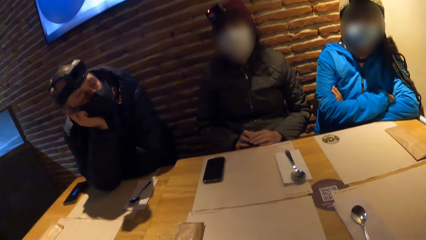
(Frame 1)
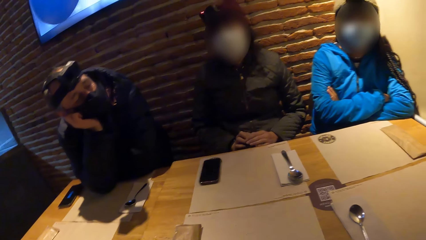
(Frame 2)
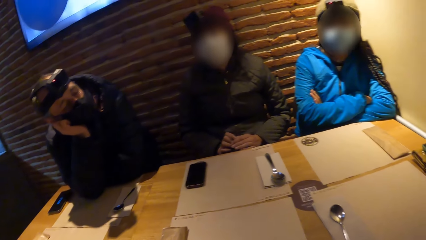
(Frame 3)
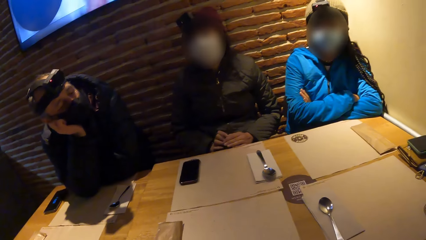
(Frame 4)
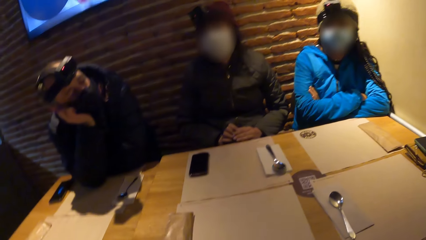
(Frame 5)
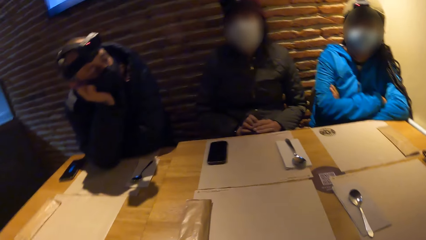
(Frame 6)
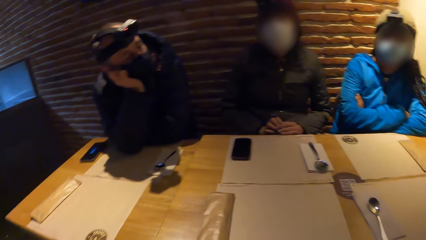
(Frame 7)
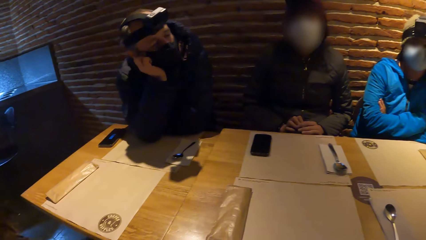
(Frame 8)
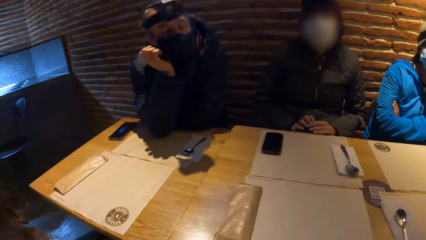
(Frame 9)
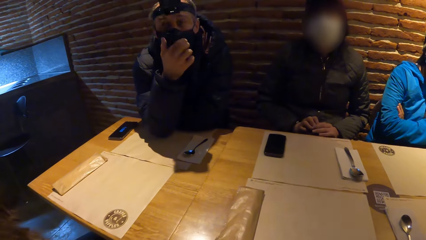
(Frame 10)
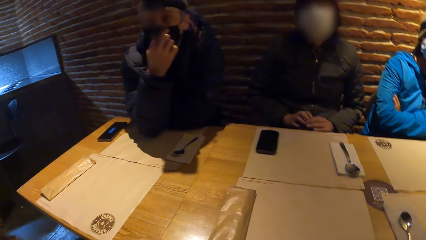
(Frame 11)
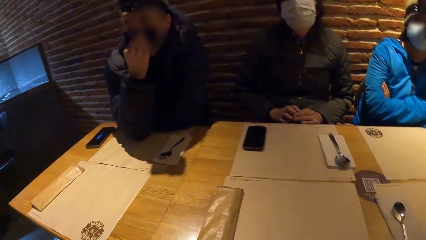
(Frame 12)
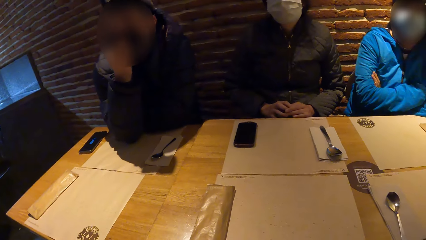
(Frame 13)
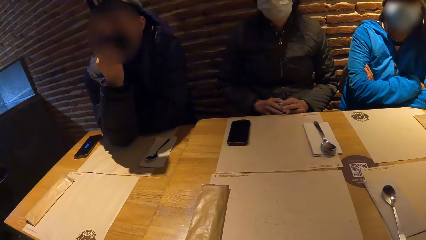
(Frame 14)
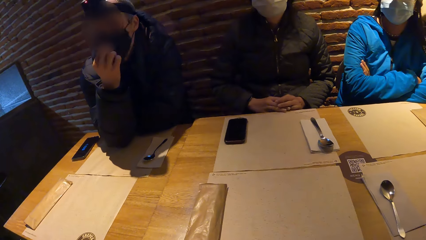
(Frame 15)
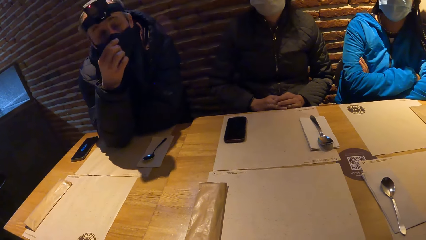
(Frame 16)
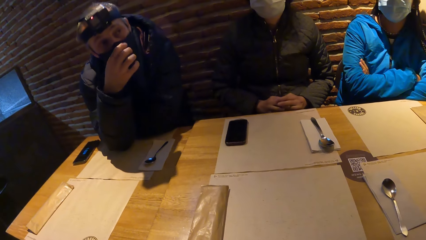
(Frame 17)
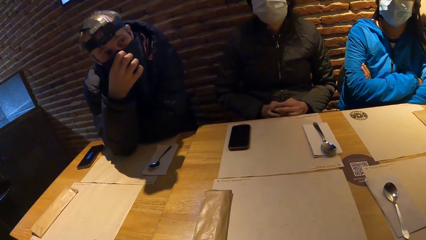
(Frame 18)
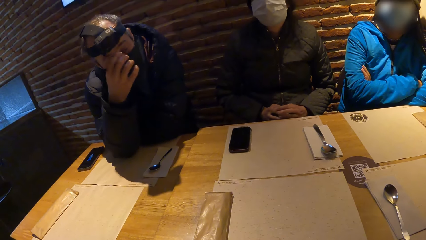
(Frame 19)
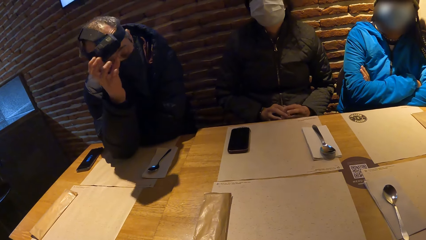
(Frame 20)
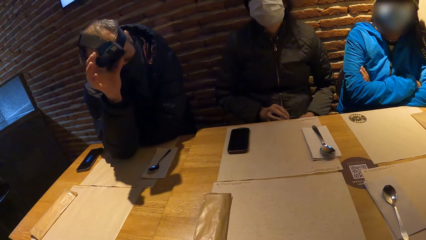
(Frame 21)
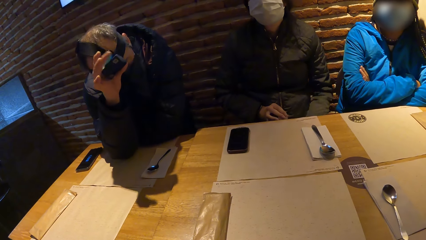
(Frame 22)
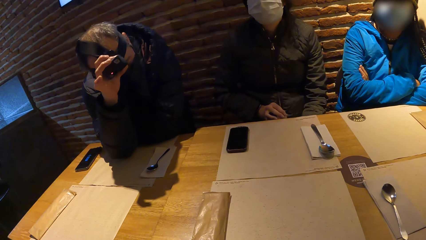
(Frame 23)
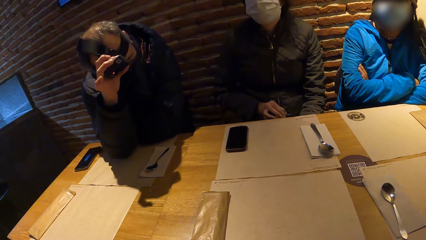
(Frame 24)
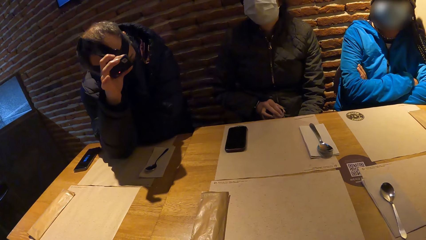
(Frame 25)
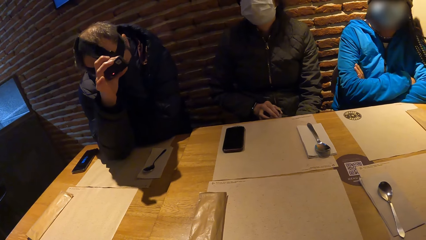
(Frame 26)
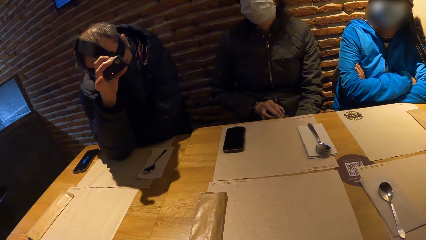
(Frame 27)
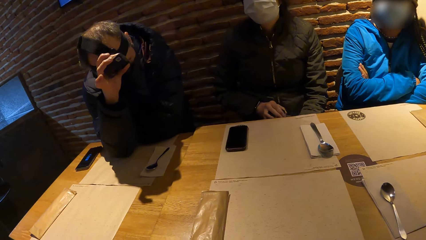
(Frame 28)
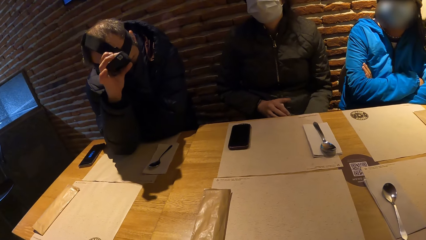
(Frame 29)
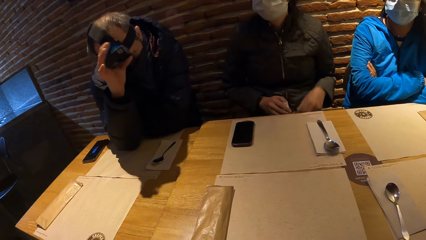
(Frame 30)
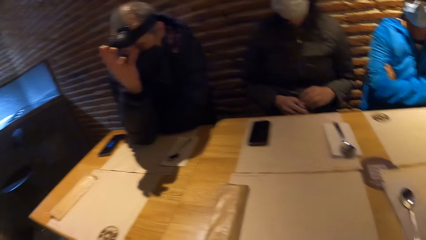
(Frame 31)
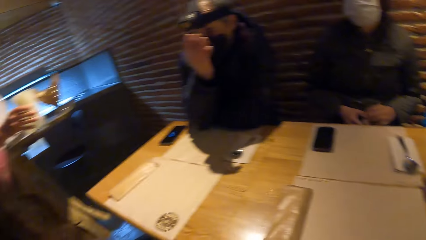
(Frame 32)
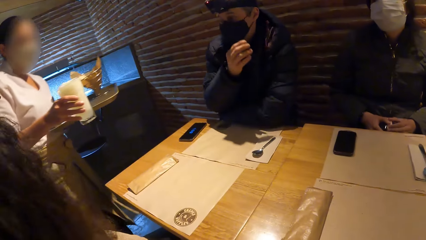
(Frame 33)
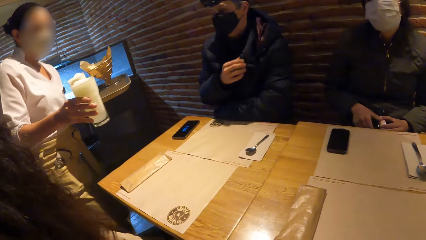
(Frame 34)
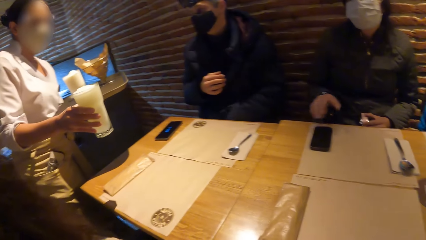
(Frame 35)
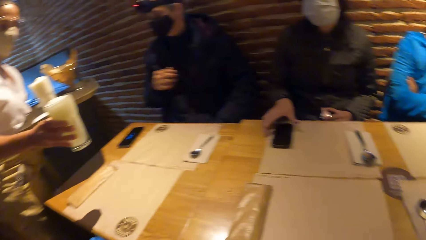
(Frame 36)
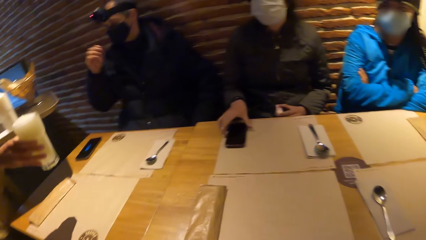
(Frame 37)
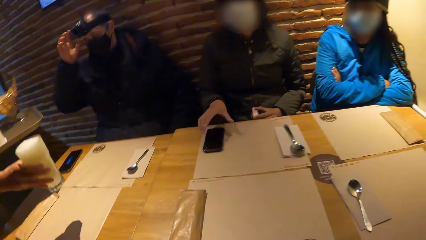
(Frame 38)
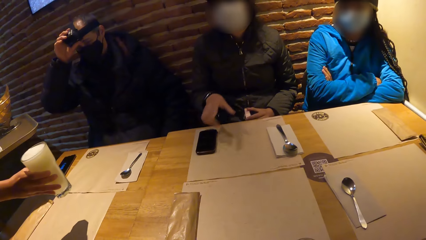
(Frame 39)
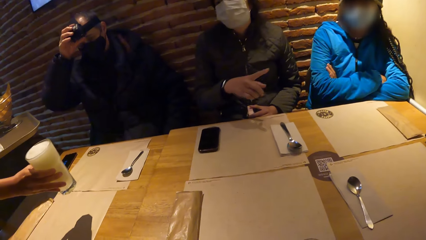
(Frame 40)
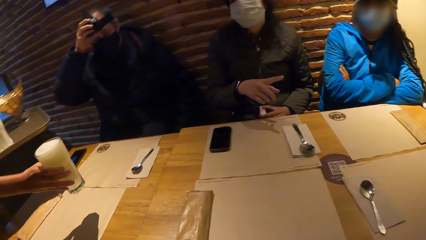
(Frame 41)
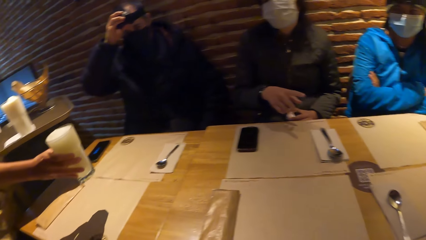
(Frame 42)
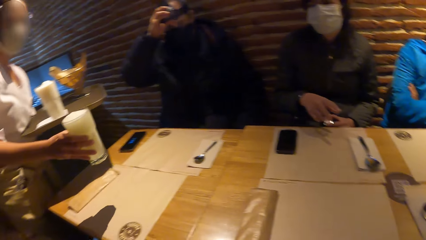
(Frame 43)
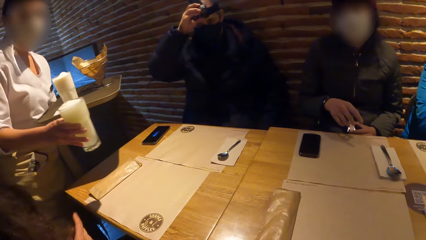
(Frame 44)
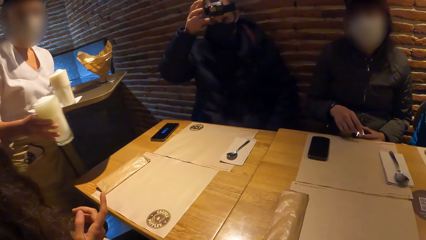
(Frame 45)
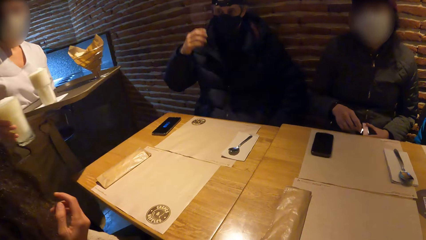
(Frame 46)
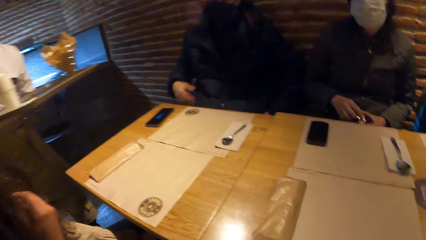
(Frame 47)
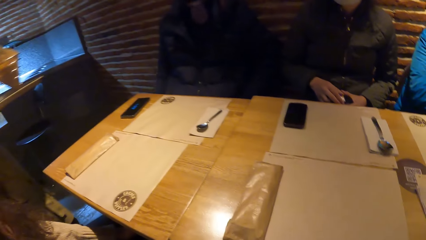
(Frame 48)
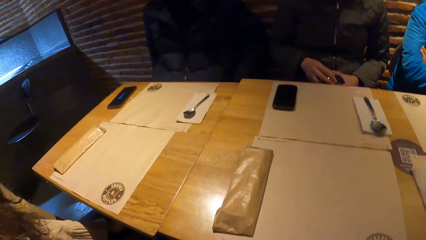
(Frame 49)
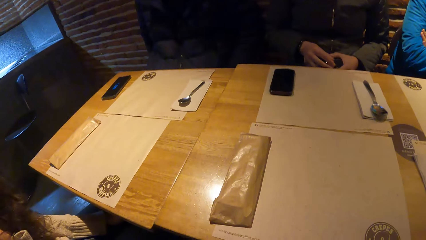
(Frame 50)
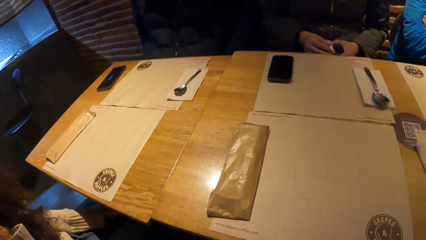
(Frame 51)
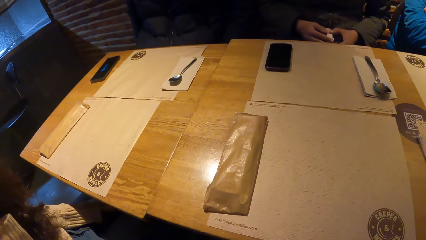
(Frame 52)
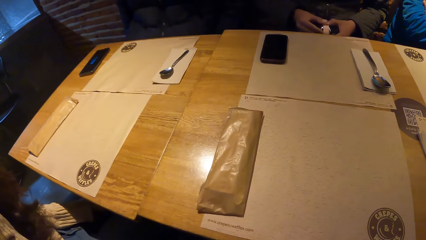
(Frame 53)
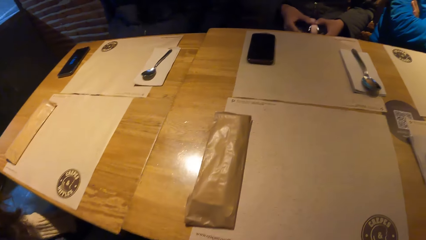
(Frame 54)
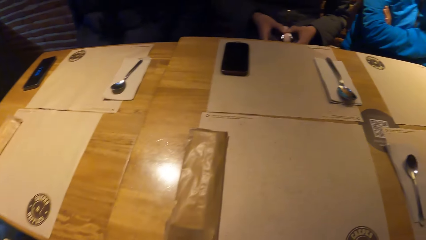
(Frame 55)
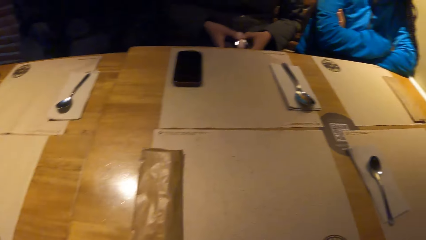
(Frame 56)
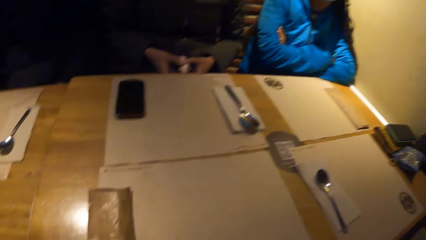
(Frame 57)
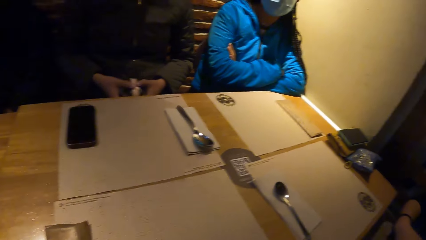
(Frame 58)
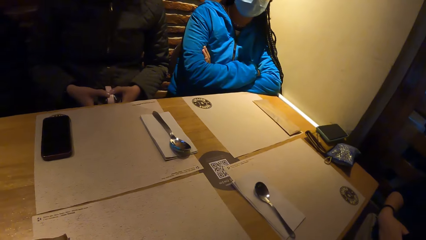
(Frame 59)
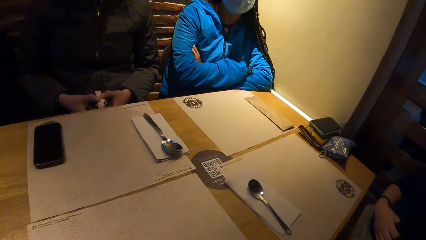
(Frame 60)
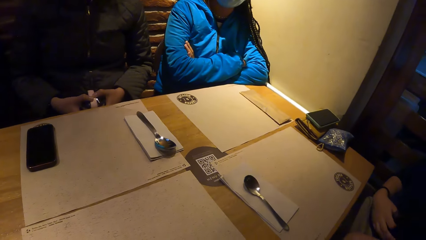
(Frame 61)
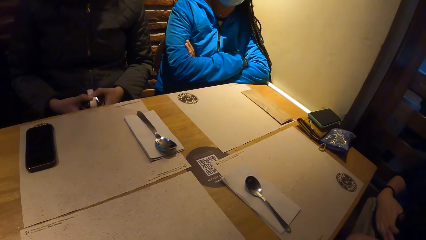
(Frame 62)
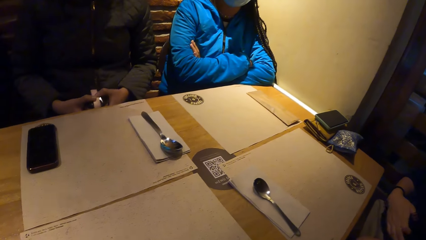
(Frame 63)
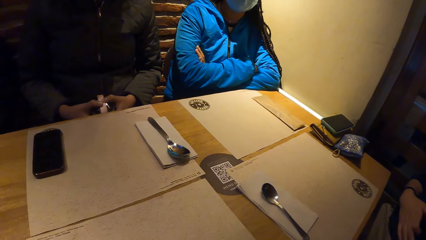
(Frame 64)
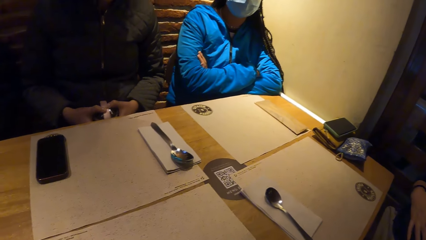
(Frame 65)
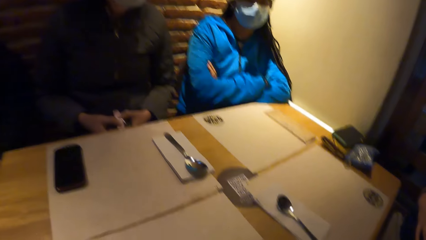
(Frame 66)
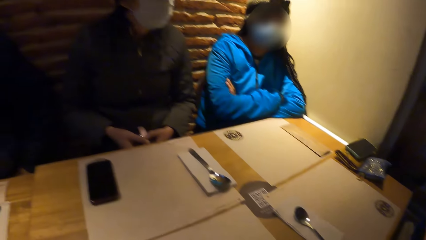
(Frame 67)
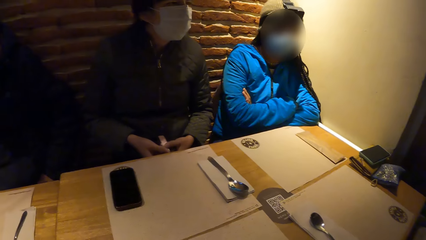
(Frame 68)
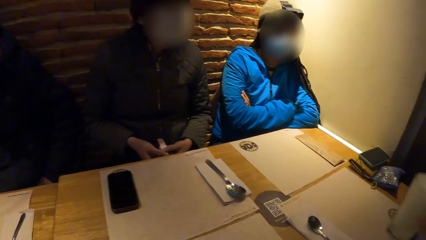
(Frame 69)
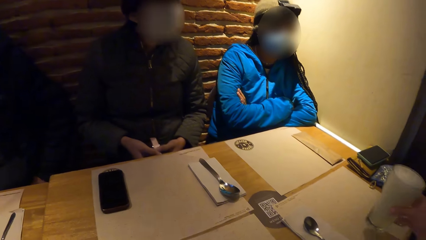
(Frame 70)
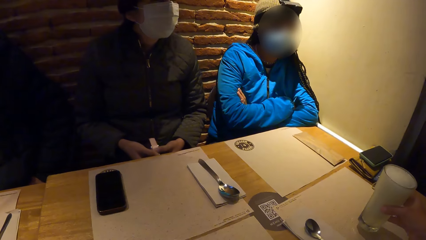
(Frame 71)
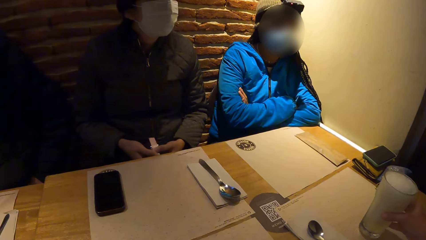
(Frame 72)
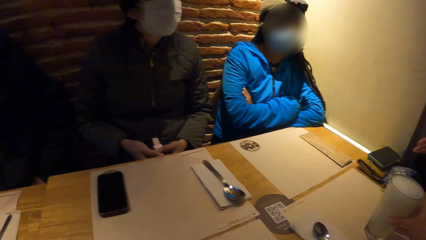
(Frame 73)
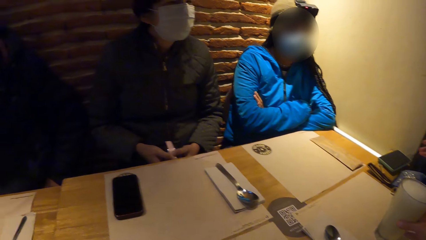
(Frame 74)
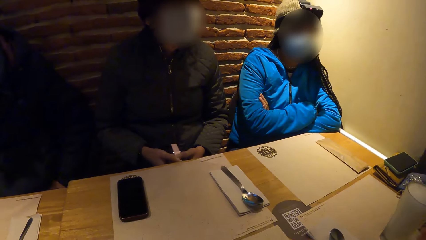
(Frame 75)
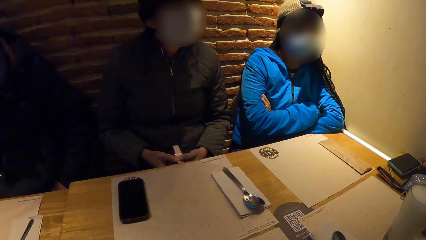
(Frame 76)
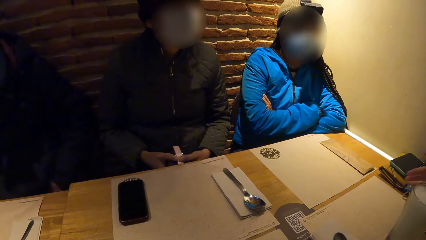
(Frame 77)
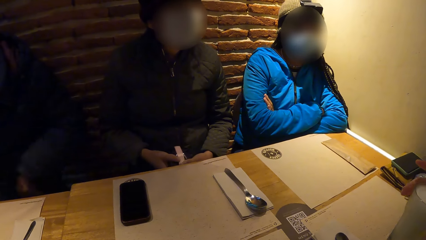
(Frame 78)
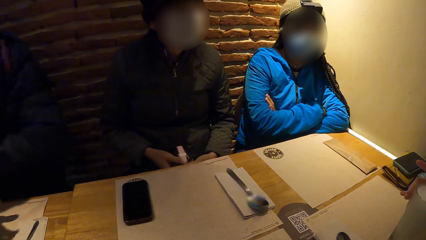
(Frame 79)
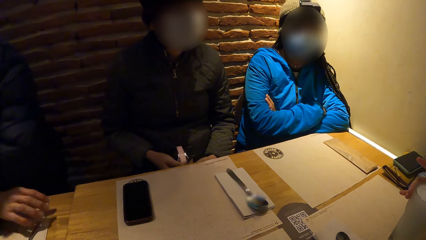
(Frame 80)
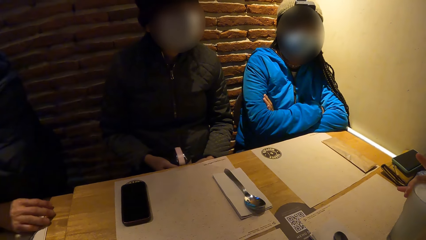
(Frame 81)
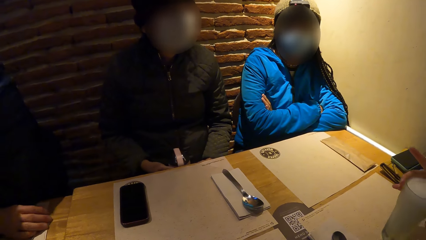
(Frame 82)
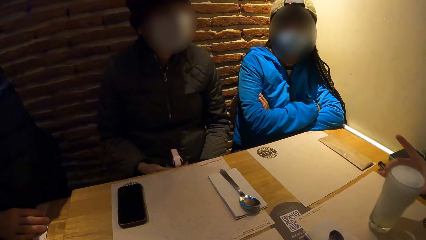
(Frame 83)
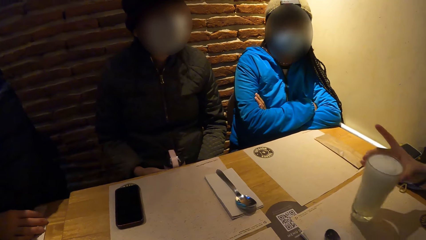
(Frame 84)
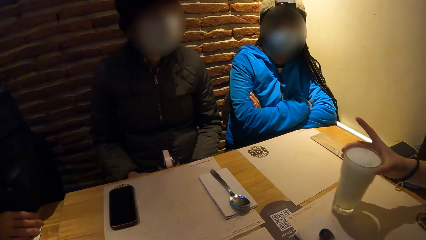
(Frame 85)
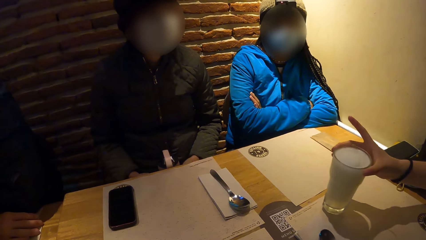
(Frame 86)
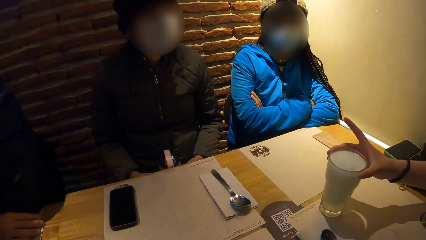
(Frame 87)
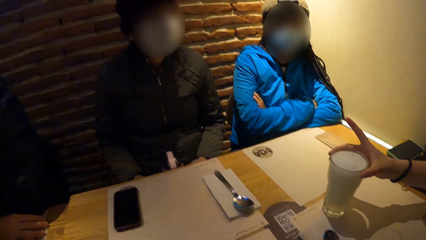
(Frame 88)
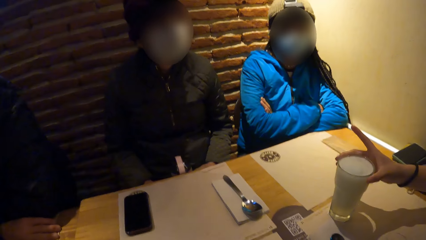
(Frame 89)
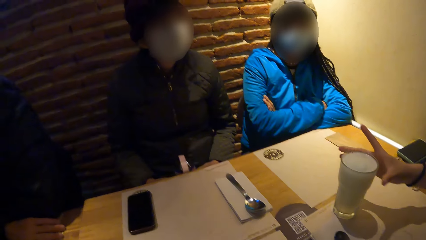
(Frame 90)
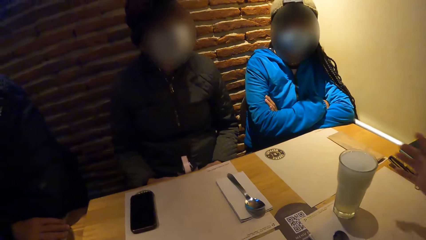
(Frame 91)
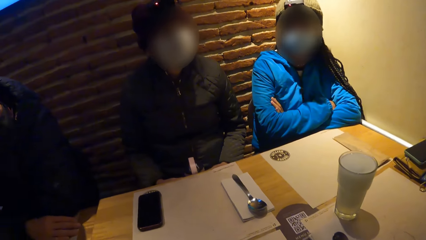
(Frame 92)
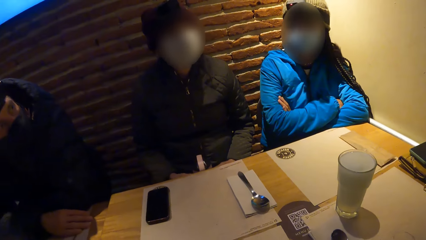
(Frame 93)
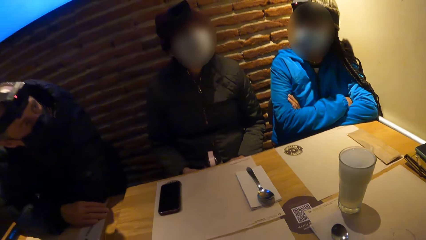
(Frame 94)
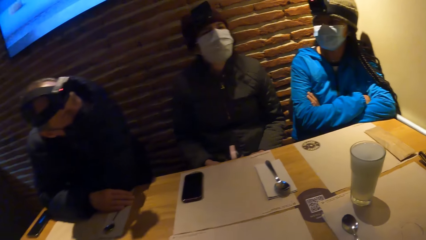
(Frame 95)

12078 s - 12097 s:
The man adjusts a facemask on his face with his right hand. The man adjusts the camera on his head with his right hand. A waiter holds a cup of juice with her right hand. The camera wearer looks around. The waiter drops the cup of juice on the table with her right hand. A woman moves the cup of juice on the table with her right hand.
